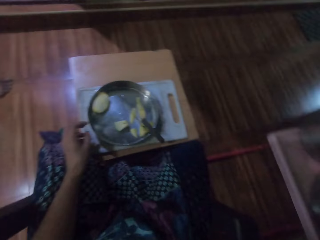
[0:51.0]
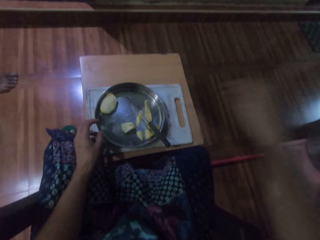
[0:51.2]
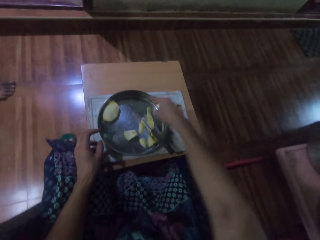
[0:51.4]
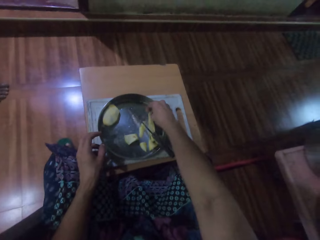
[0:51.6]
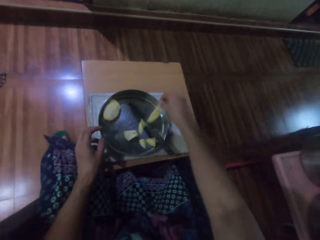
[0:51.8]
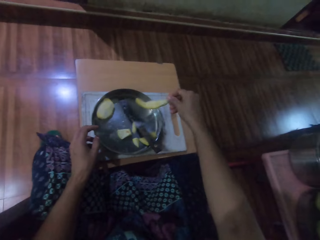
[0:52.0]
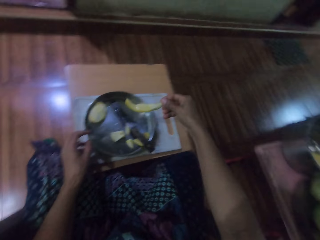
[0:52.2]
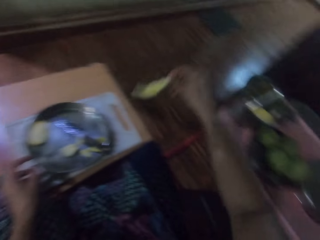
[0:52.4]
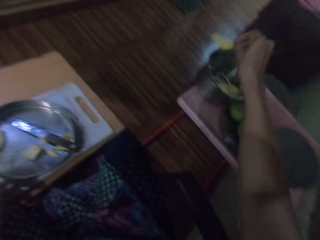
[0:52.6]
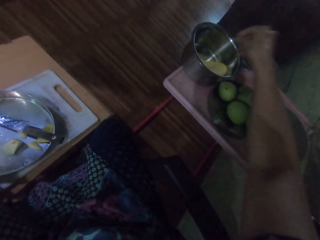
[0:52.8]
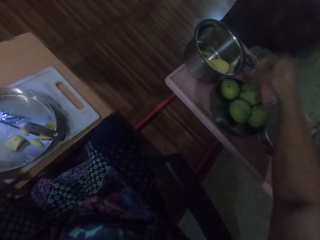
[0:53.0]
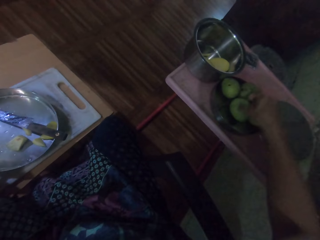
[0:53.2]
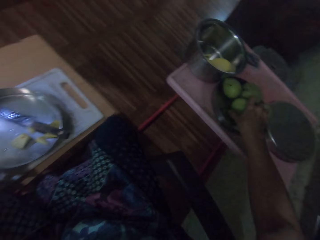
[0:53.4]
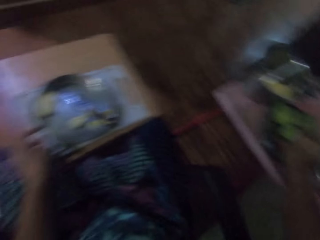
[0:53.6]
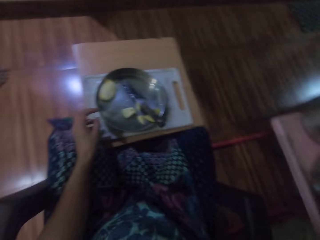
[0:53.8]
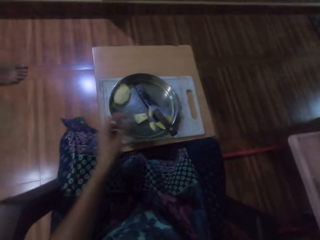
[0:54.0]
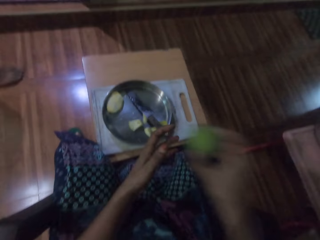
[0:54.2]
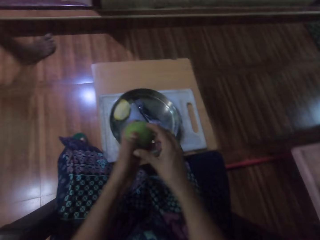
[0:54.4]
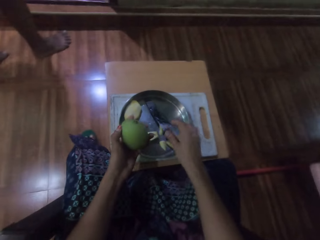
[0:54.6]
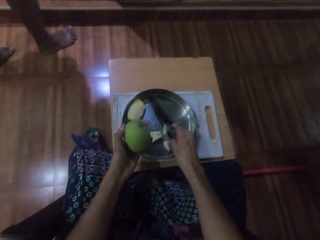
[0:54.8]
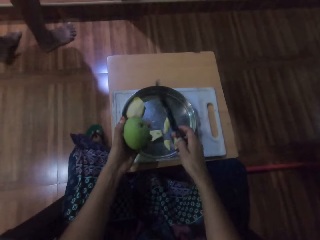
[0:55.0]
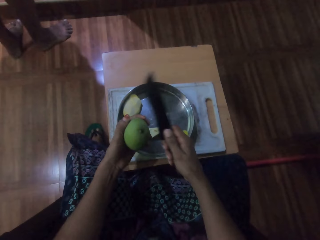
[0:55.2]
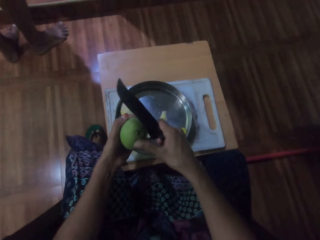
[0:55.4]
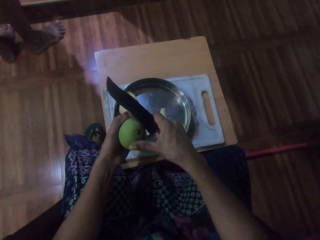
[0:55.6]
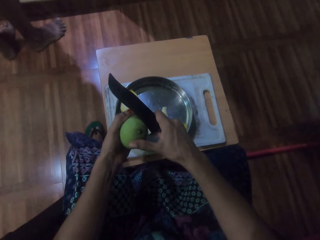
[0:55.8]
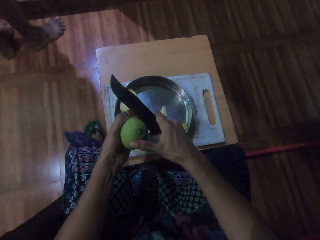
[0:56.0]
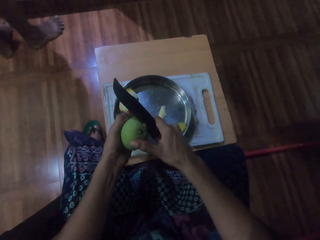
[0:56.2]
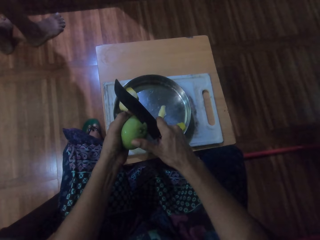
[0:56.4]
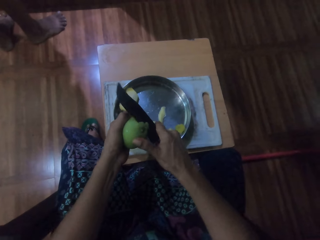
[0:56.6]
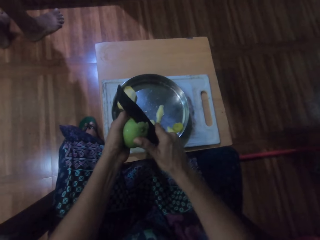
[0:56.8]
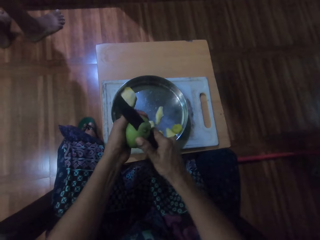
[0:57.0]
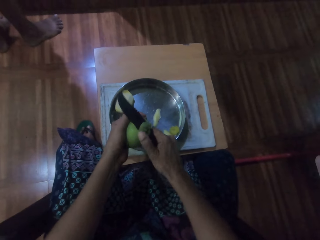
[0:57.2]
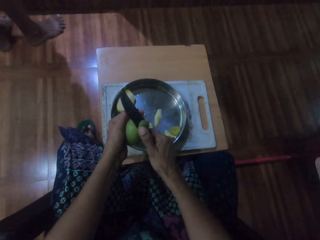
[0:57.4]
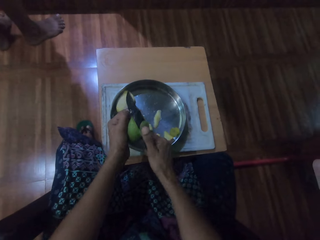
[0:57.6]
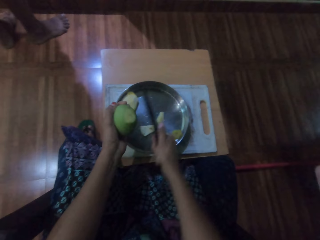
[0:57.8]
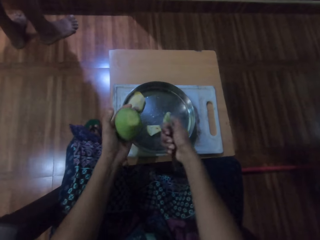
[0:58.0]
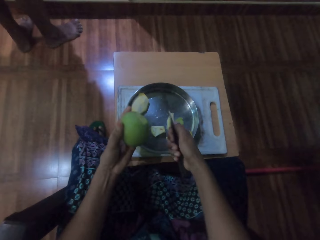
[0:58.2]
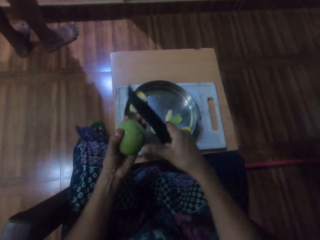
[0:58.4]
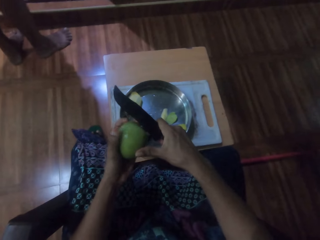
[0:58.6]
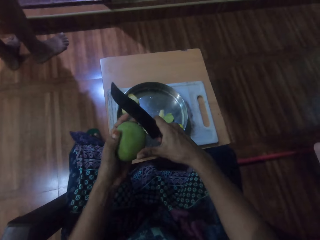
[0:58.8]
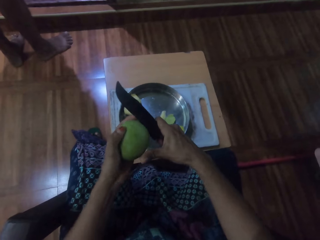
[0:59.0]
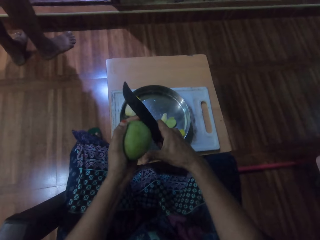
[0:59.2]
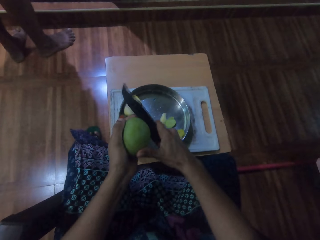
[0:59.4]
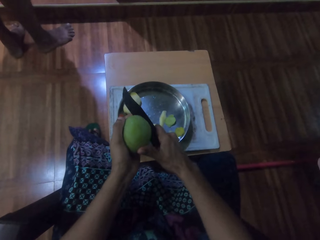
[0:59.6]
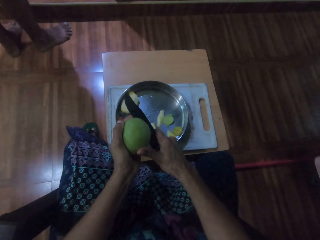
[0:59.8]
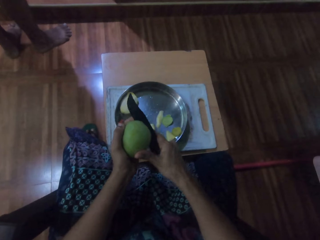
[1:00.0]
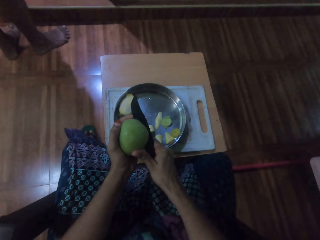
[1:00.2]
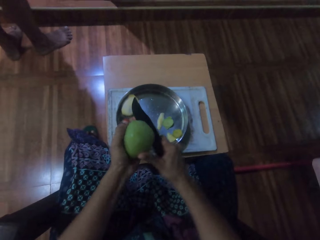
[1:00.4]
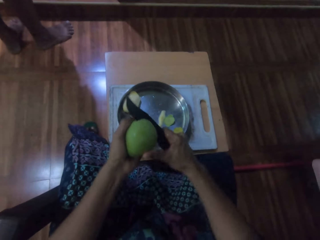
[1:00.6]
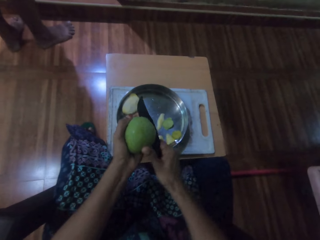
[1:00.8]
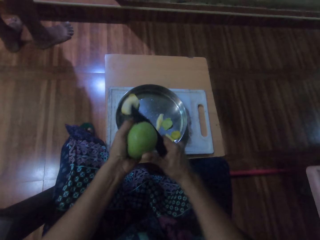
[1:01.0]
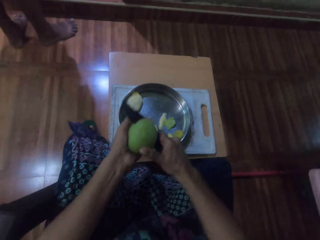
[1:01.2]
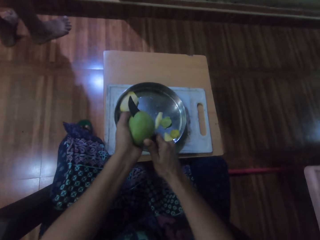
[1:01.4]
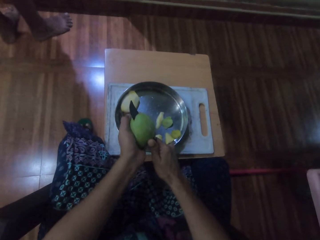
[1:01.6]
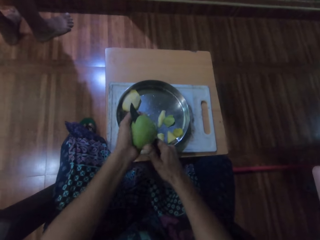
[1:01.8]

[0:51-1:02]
The camera wearer puts pieces of fruit in the plate. They take pieces of fruit. They put pieces of fruit in the plate. They take a fruit from the plate. They pick up the knife. They cut the mango with the knife.

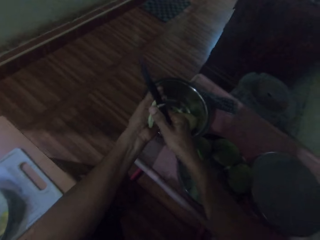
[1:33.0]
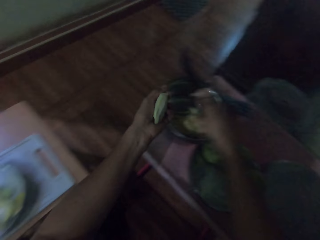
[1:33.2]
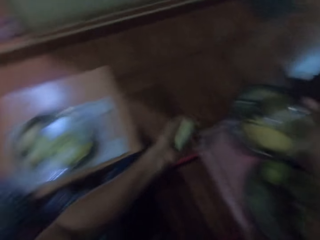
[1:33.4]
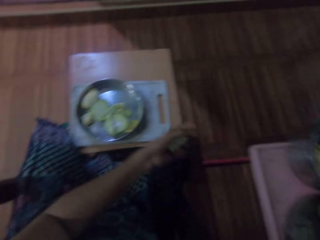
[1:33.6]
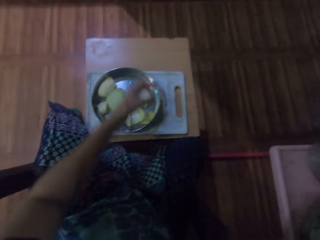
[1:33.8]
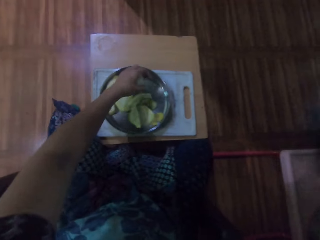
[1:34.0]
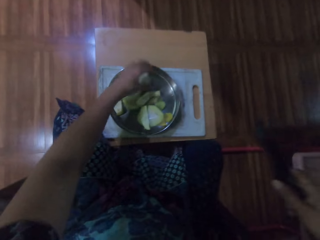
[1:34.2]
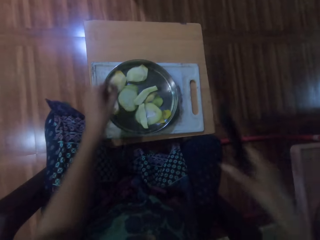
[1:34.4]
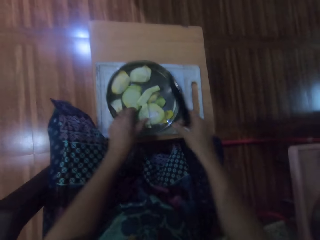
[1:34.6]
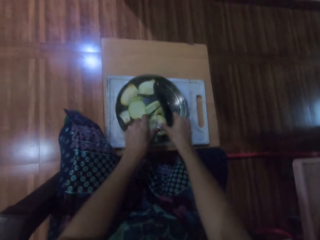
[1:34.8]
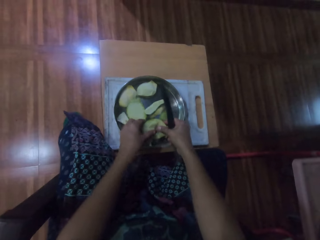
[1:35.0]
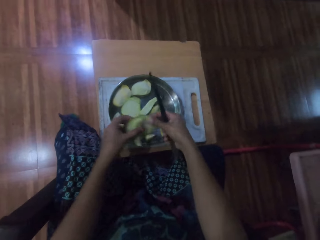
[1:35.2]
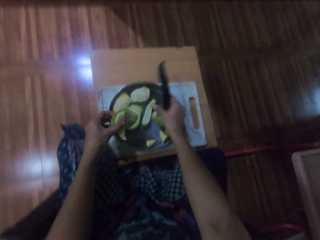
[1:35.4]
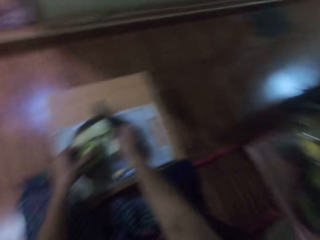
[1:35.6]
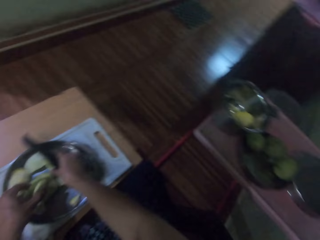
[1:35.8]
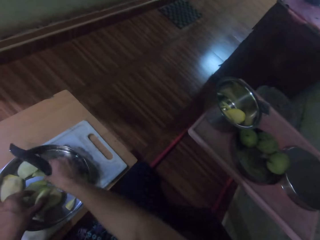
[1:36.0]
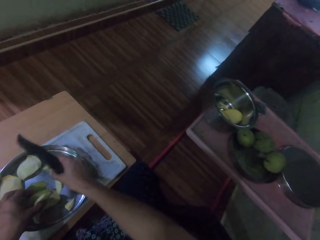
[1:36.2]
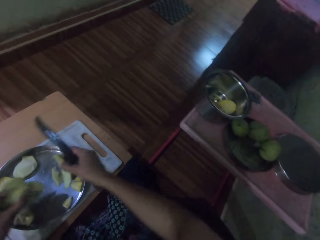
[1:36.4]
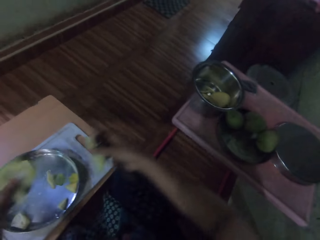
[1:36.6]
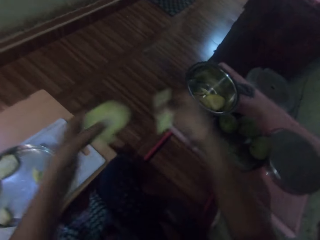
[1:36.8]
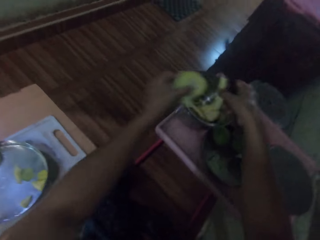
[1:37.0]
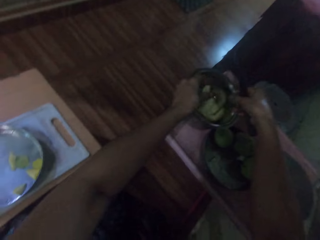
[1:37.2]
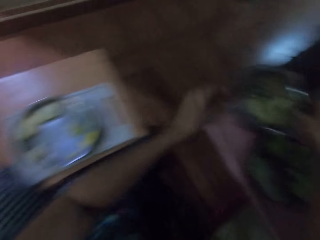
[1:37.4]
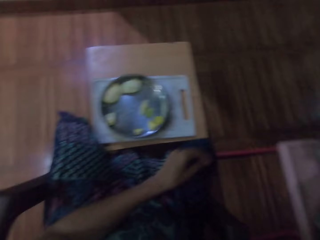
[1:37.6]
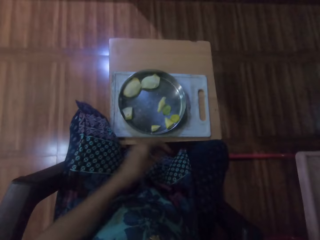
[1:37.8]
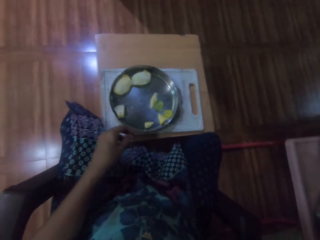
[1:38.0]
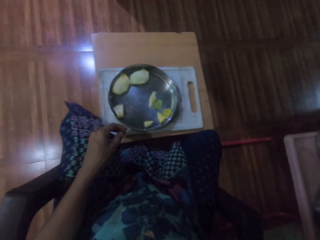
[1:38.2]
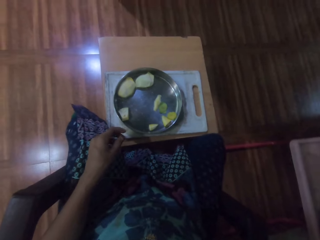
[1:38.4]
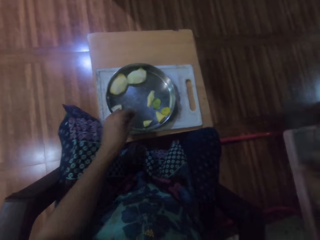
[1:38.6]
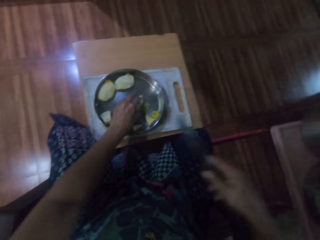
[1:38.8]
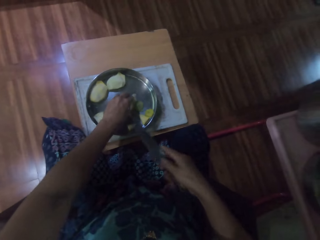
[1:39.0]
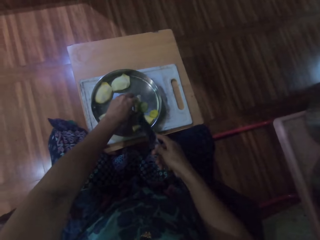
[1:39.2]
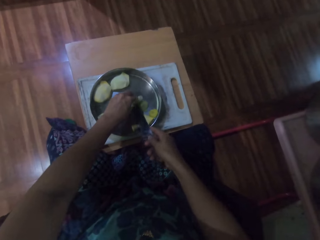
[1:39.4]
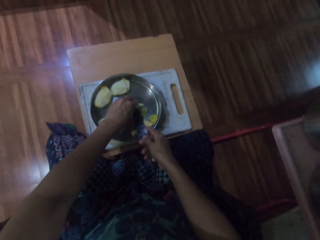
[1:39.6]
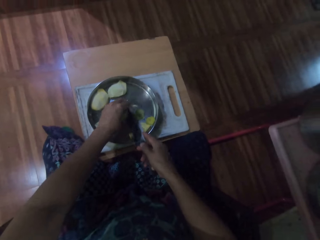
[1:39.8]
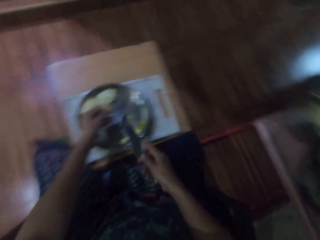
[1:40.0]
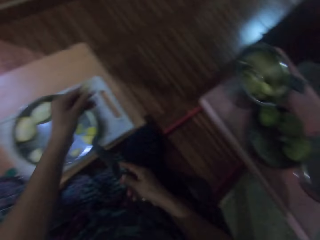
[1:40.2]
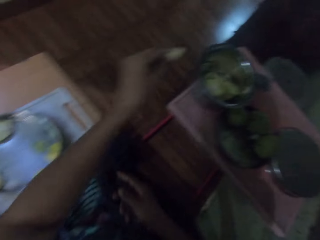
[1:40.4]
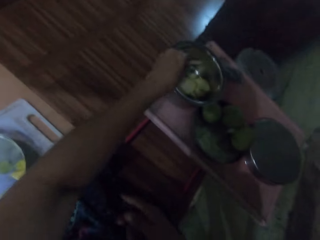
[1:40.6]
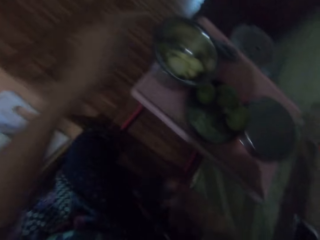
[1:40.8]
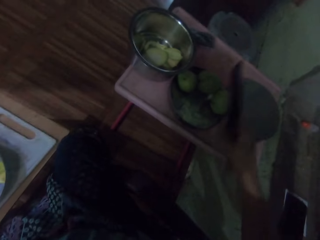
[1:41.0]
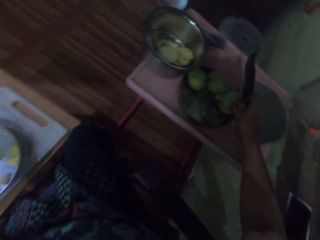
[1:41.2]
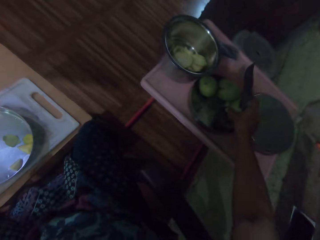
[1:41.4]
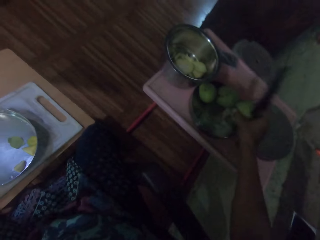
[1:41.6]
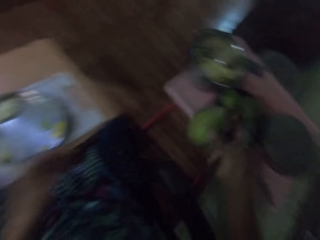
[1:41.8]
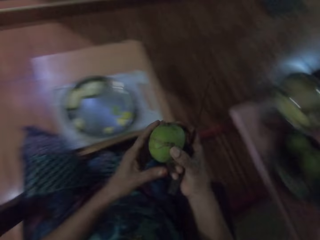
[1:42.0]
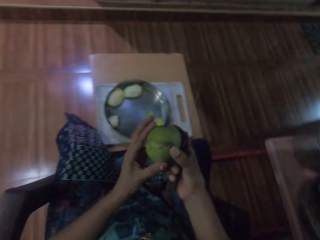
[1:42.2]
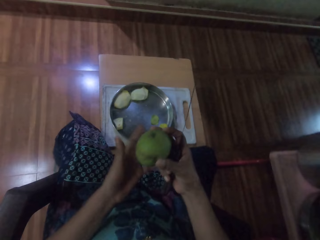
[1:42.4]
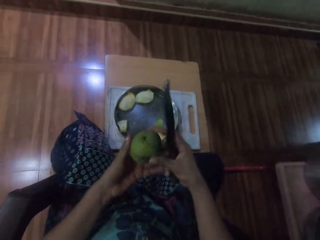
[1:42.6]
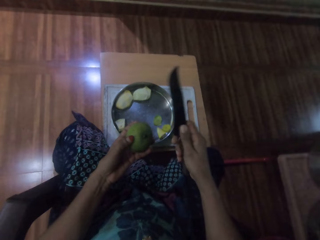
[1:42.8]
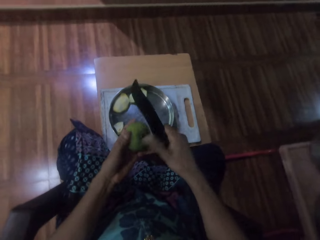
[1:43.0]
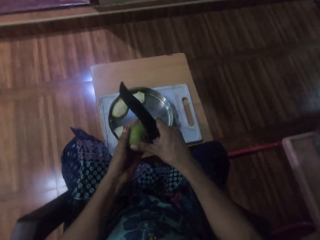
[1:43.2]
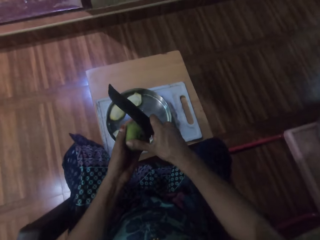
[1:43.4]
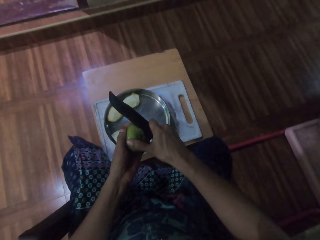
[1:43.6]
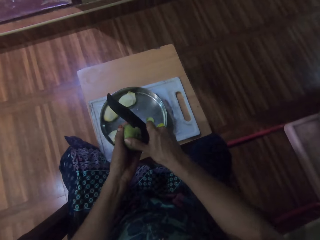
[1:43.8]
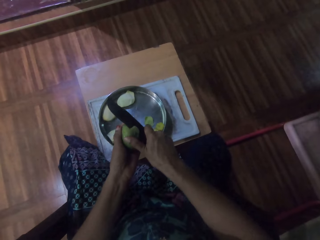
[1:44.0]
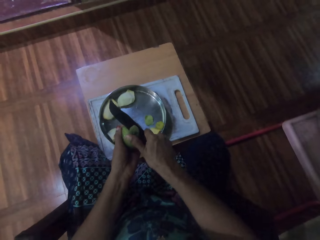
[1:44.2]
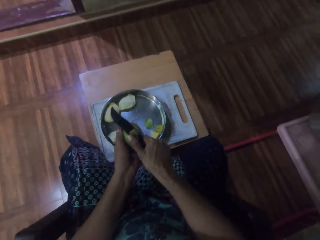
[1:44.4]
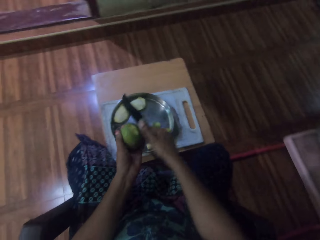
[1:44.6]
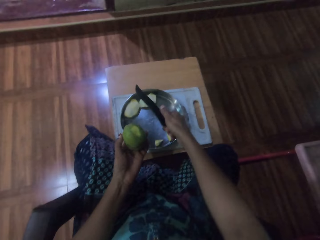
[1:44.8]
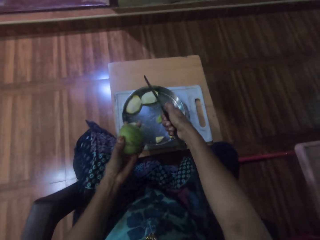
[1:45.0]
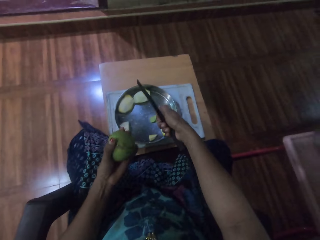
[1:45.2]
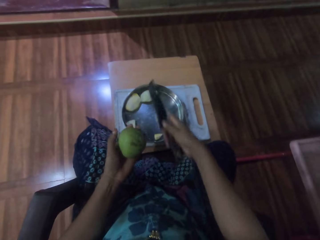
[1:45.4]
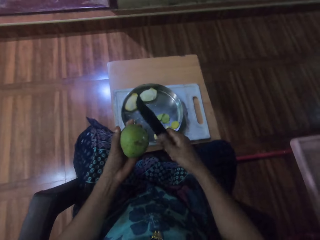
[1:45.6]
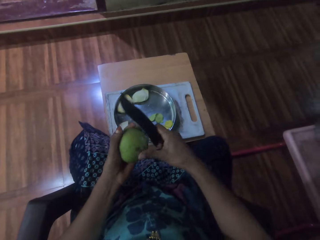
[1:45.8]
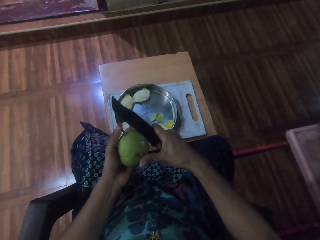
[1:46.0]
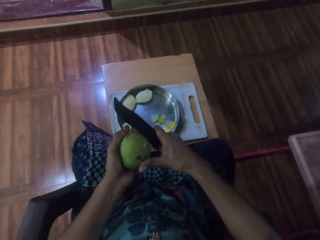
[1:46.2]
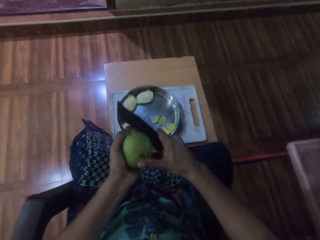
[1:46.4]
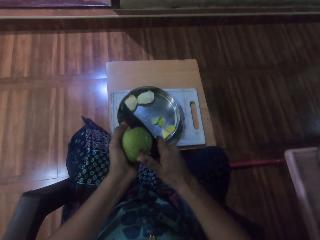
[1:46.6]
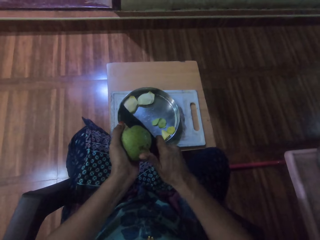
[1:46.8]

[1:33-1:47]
The camera wearer puts a fruit seed in the plate. They take pieces of fruit. They put pieces of mango in the bowl. They take pieces of fruit. They pick up the mango. They cut the mango with the knife.
